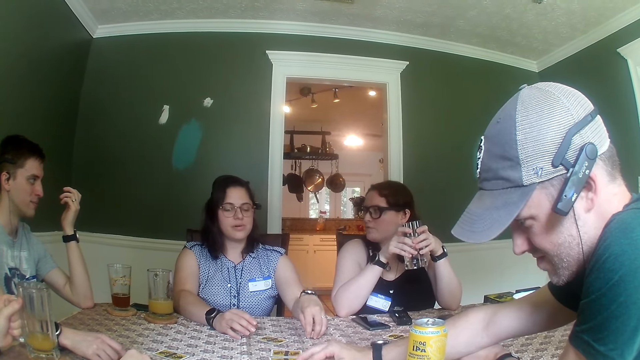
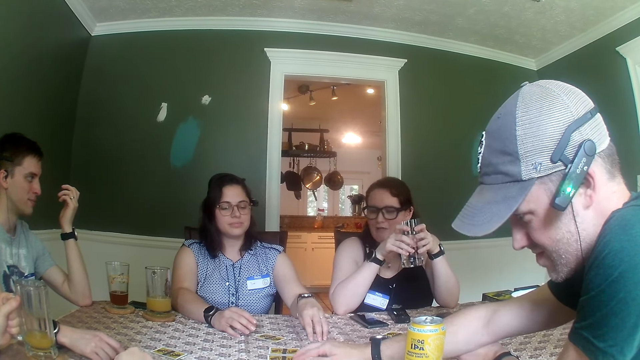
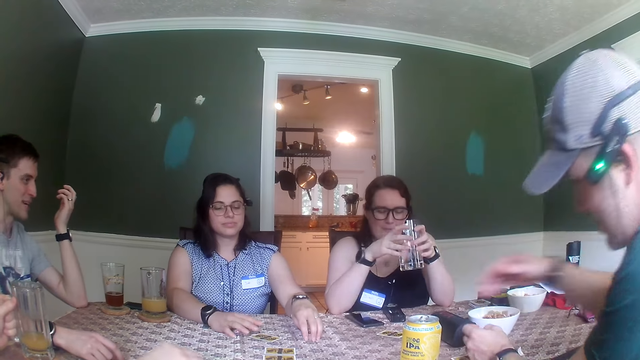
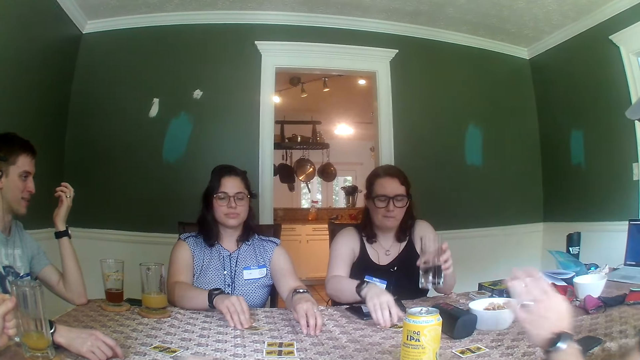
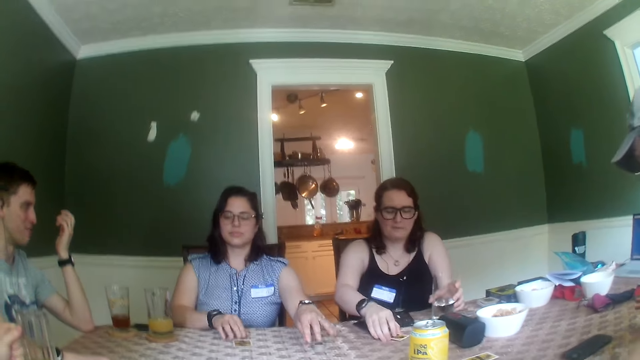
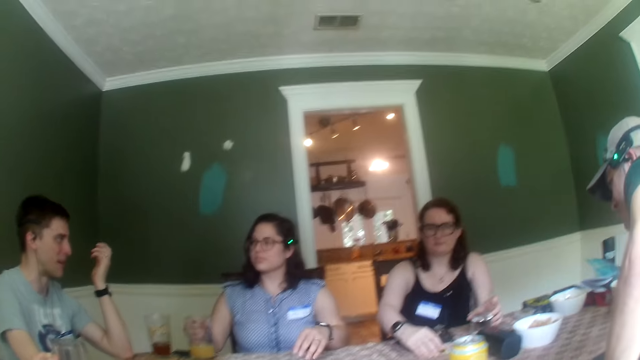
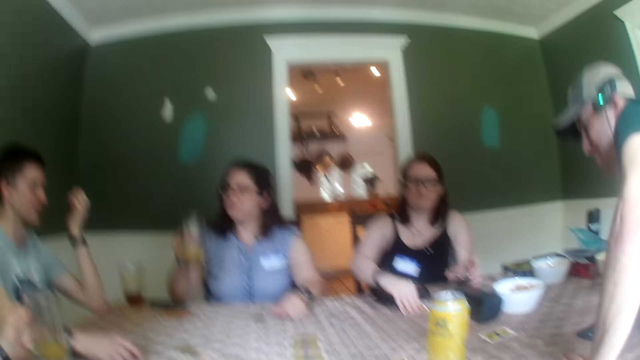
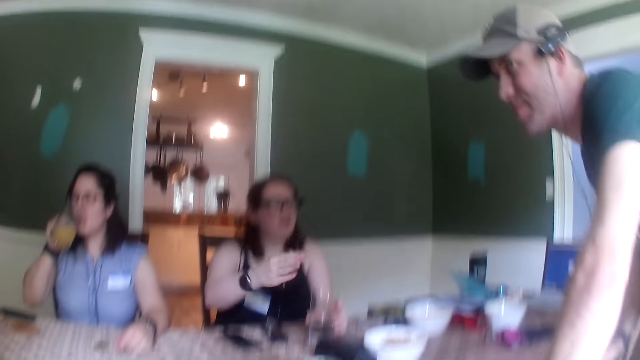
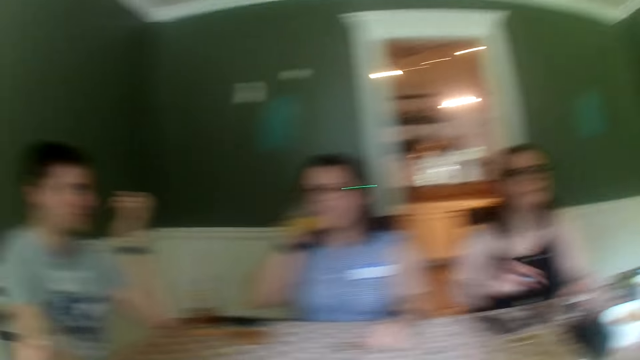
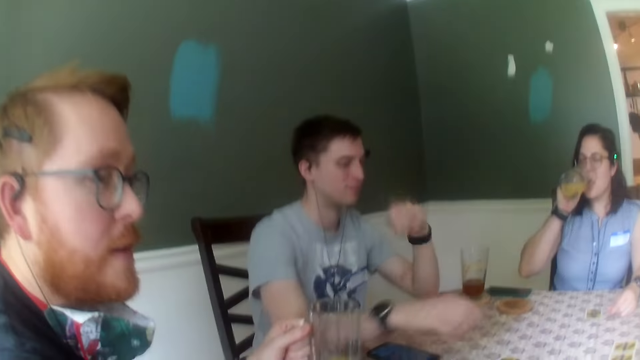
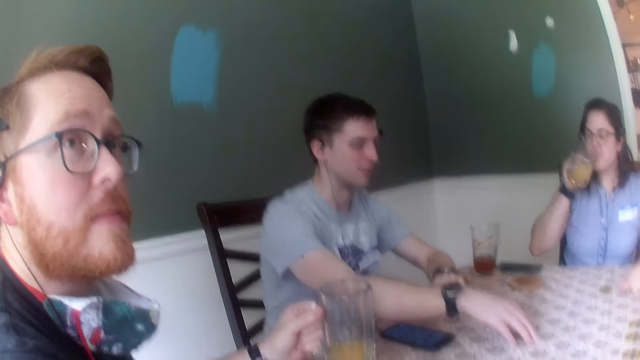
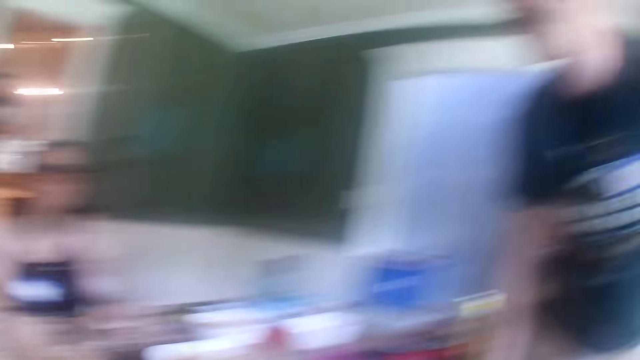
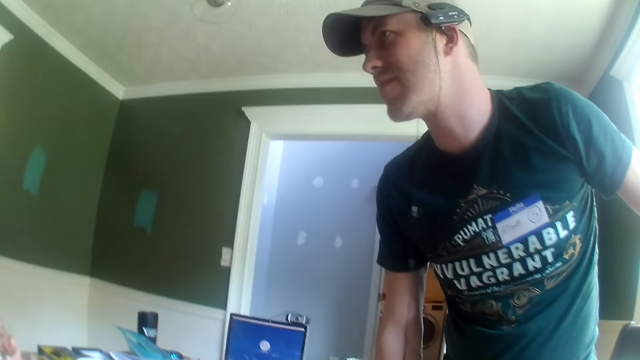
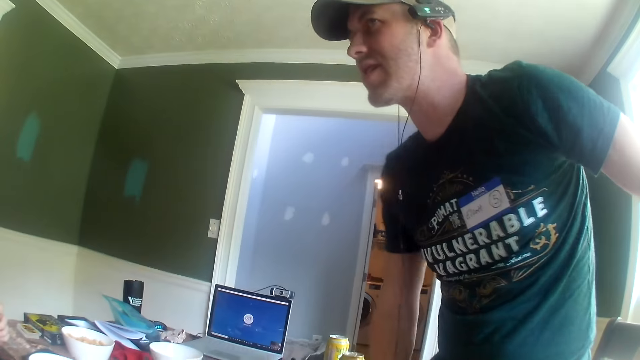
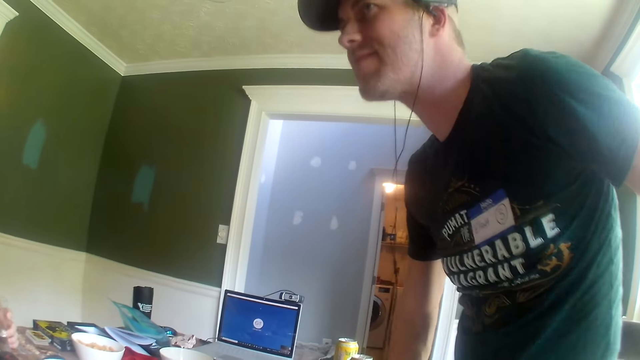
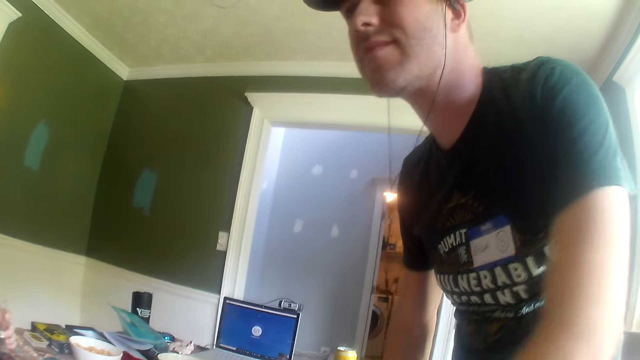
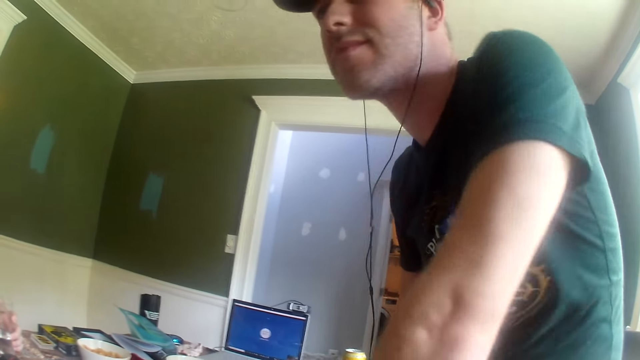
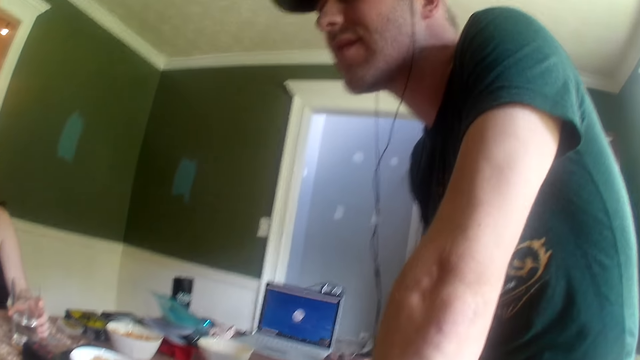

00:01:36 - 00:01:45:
A woman moves the card on the table with her right hand. Another woman drops the glass of water in her left hand on the table and touches a card on the table with her right hand. The first woman picks a glass of juice from the table with her right hand. The other woman picks the card from the table with her right hand. A person drinks juice. A man picks a card on the table with his right hand. Another man stands from a chair at the table. The camera wearer looks at another person.

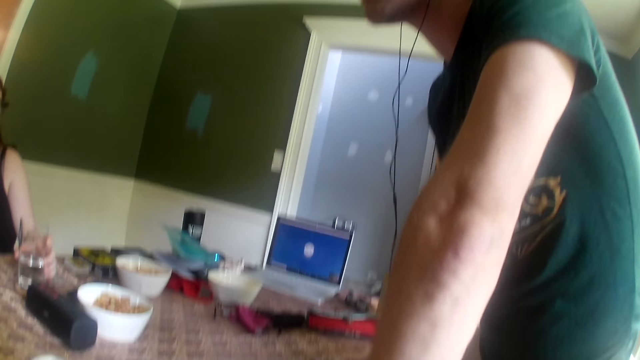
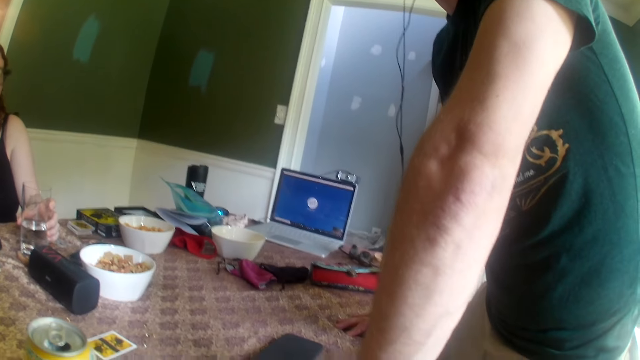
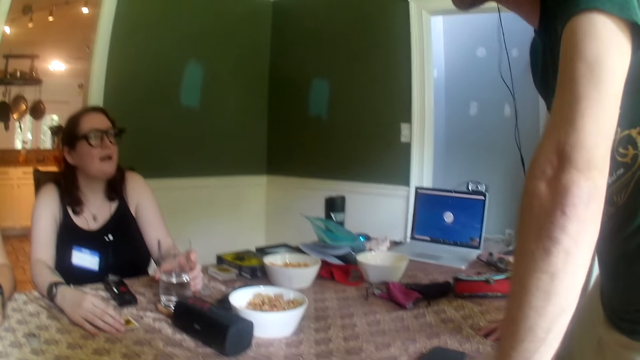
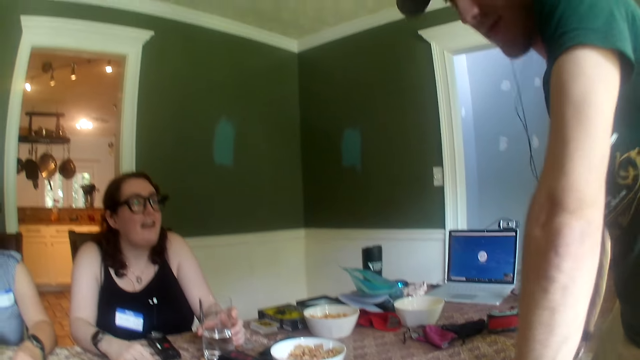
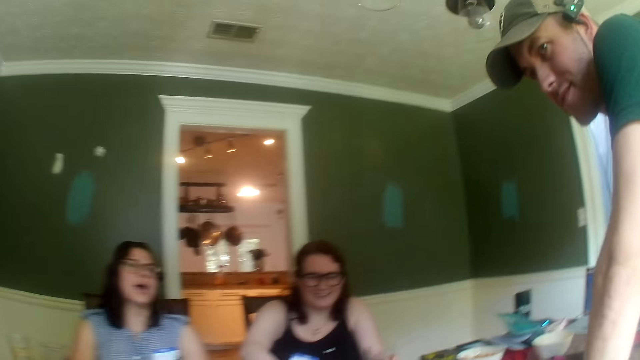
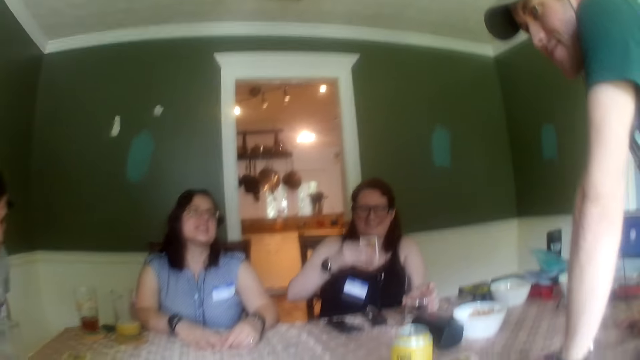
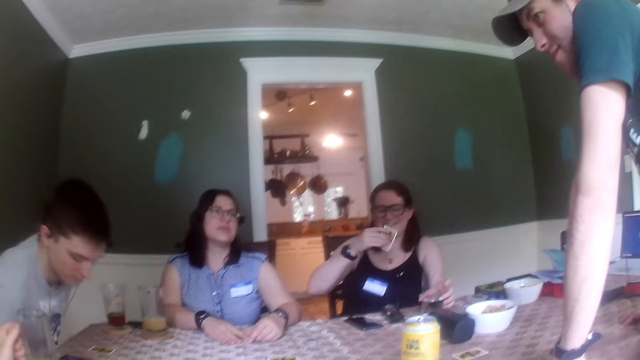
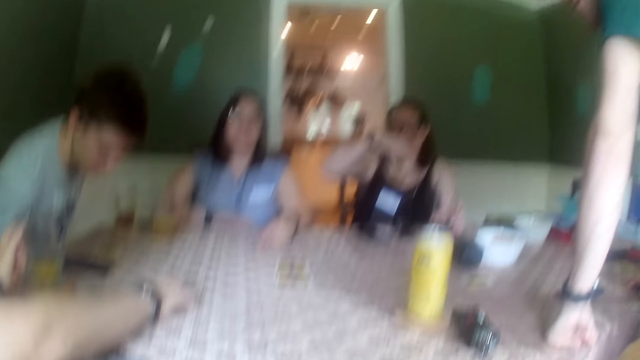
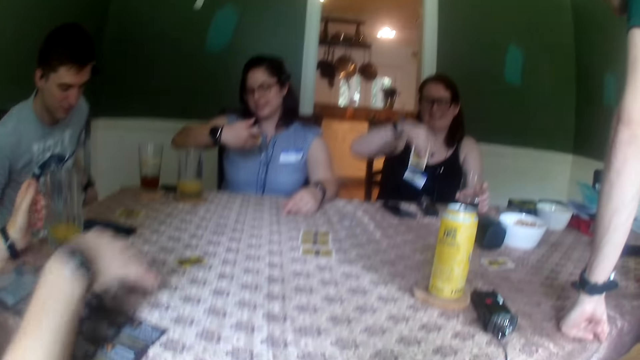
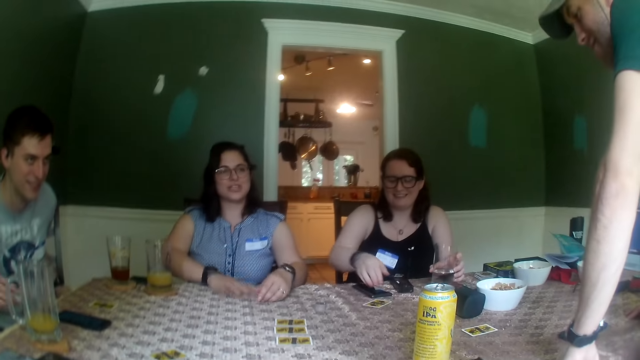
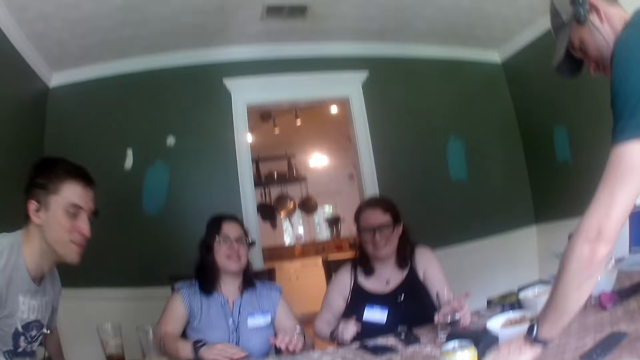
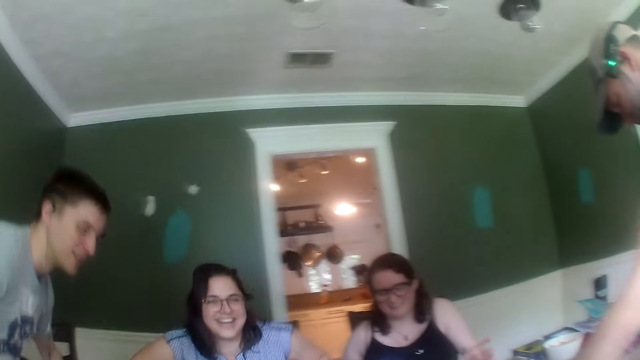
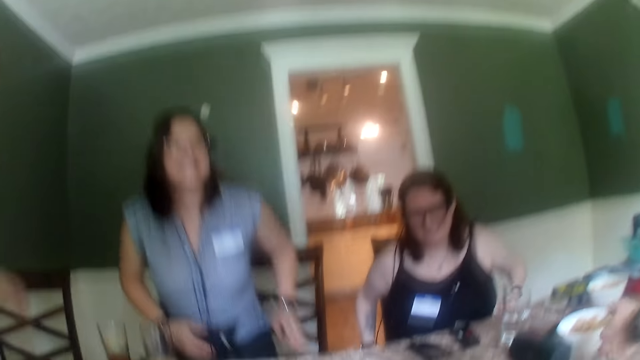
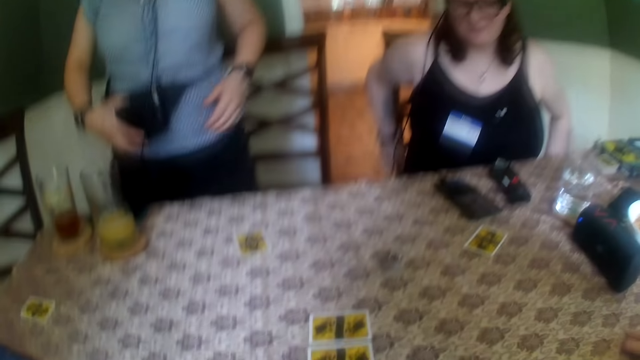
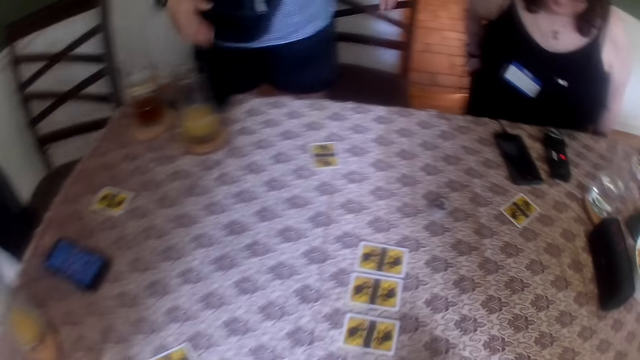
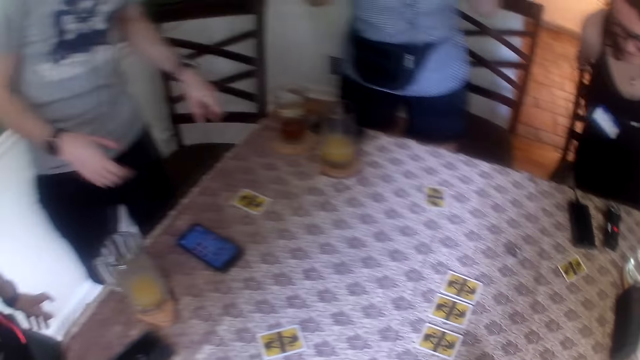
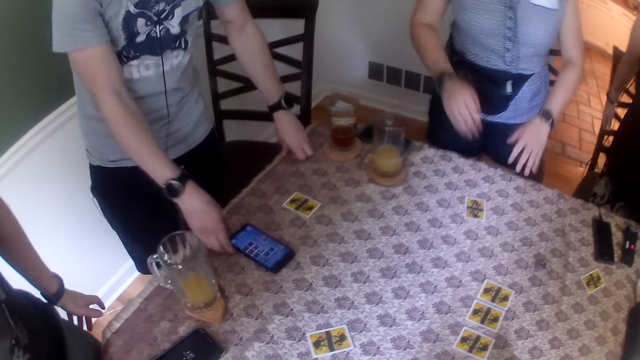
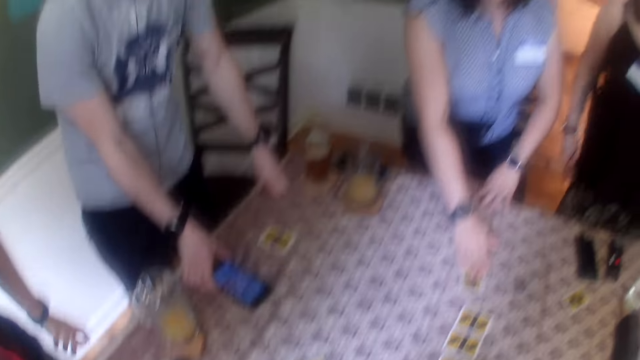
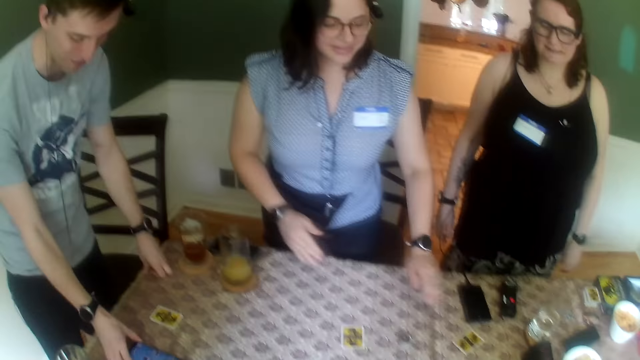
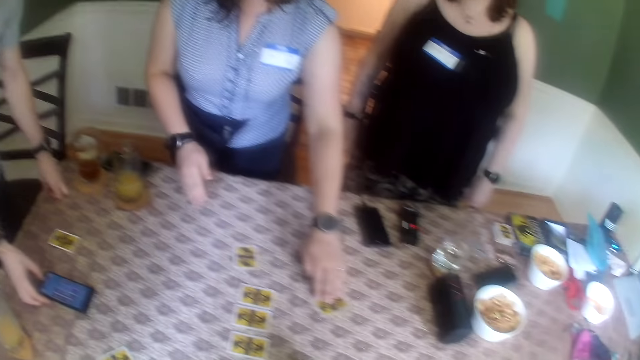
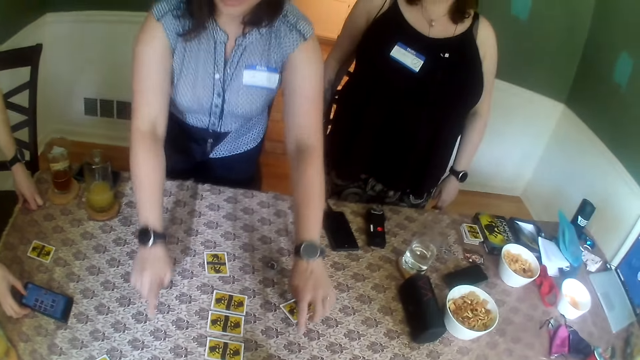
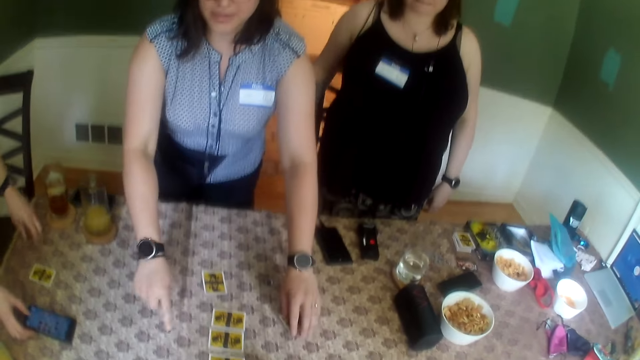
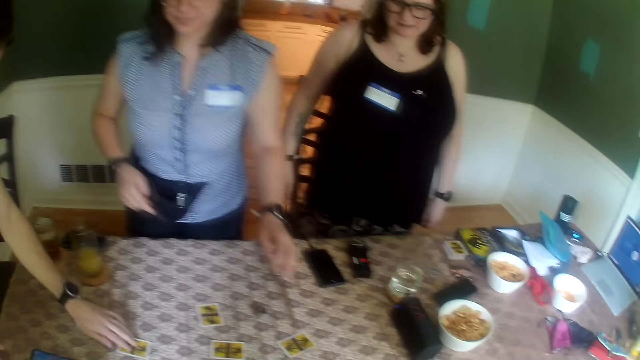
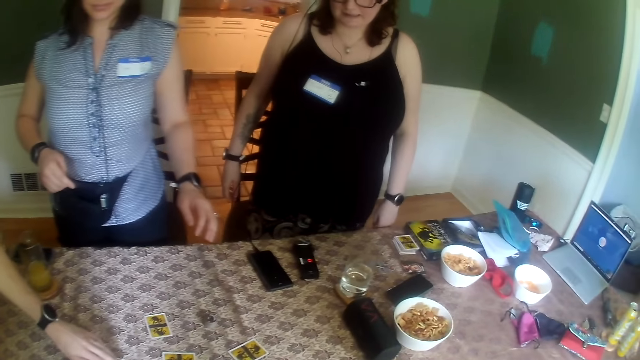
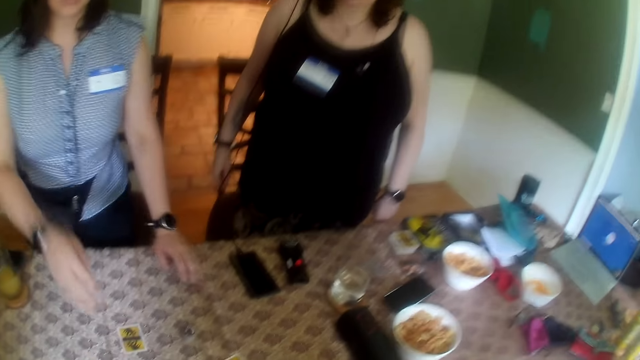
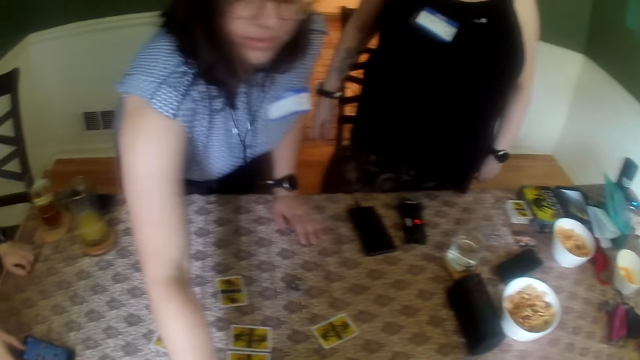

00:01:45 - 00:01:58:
A woman touches the card on the table with her right hand, picks the card from the table with her right hand, and checks the card in her right hand. A man adjusts his chair with both hands. Another woman picks the card on the table with her right hand. Another man drops a card from the table with his right hand. The other woman checks the card in her right hand. The first woman drops the card in her right hand on the table. The other woman drops the card in her right hand on the table. A third man picks a card from the table with his left hand. The other woman stands and touches her waist pouch with her right hand. The other woman moves the card on the table with her right hand. The first man operates the phone on the table with his right hand. The other woman moves the card on the table with her left hand. The first man moves the card on the table with his left hand.
